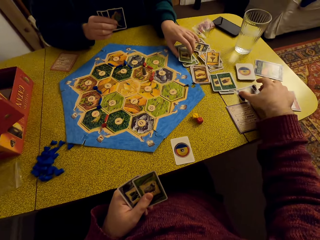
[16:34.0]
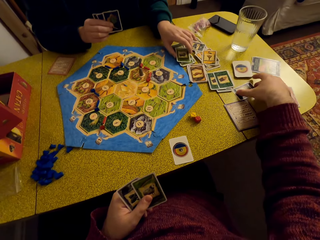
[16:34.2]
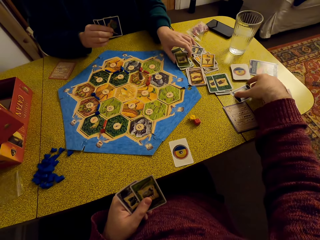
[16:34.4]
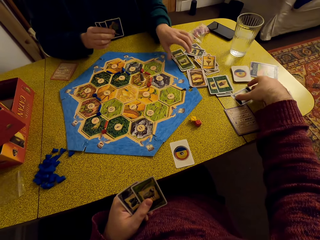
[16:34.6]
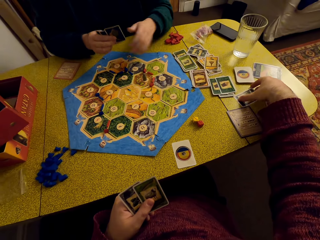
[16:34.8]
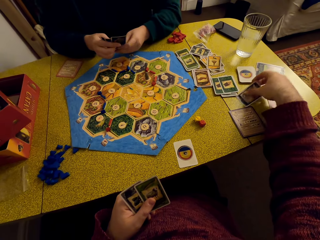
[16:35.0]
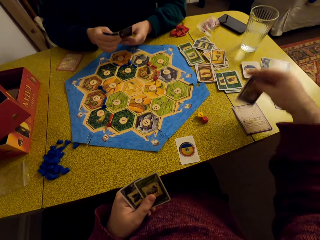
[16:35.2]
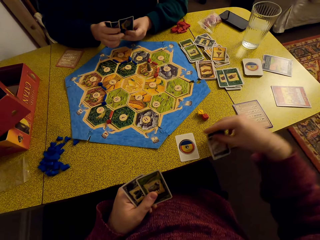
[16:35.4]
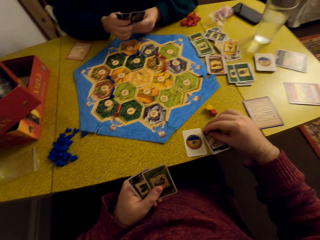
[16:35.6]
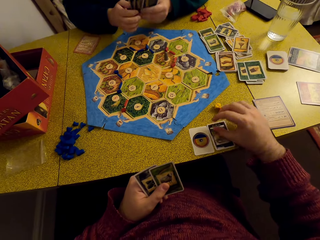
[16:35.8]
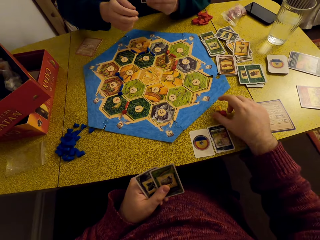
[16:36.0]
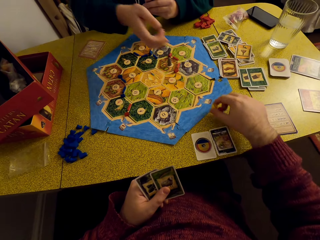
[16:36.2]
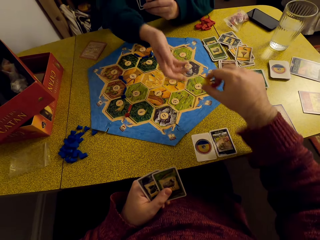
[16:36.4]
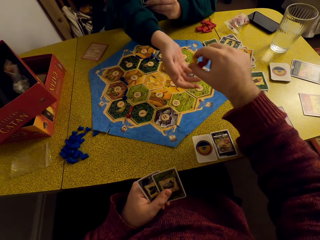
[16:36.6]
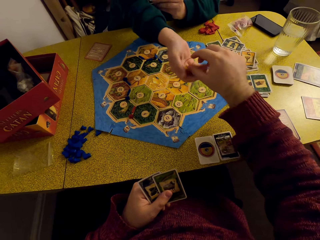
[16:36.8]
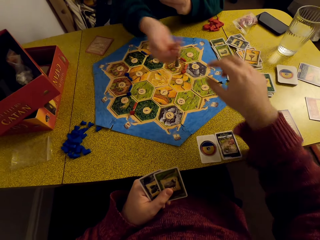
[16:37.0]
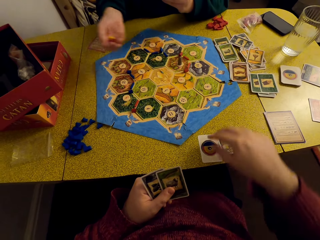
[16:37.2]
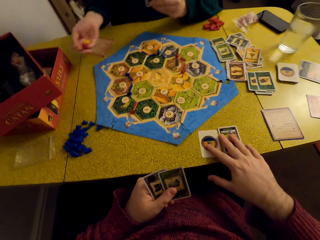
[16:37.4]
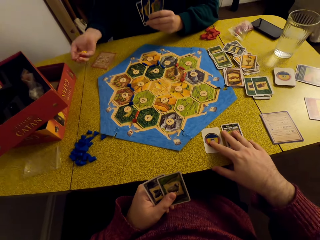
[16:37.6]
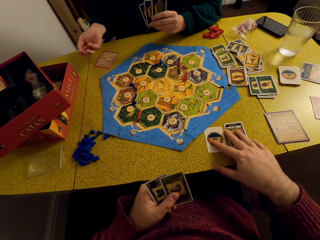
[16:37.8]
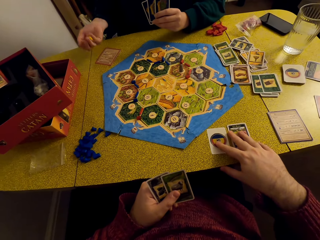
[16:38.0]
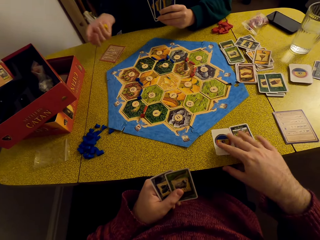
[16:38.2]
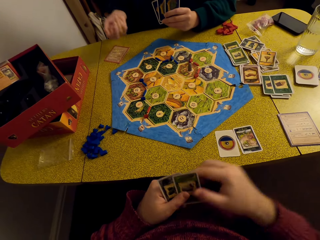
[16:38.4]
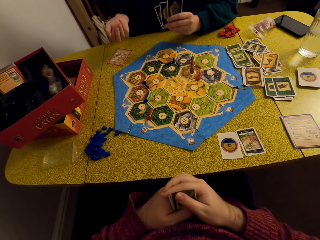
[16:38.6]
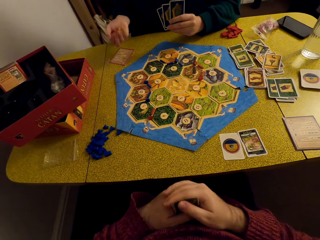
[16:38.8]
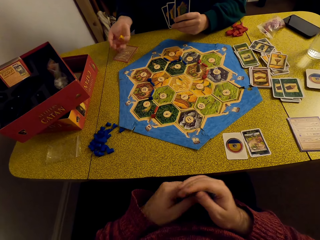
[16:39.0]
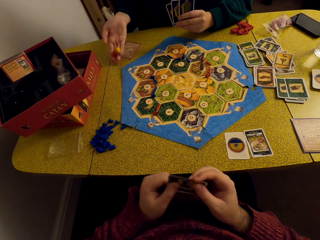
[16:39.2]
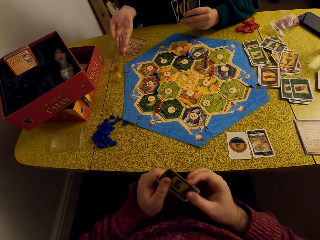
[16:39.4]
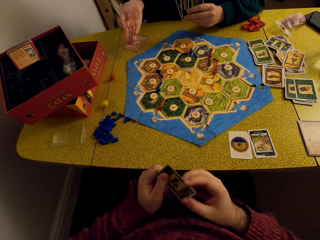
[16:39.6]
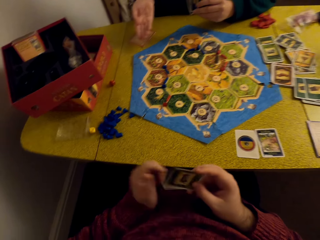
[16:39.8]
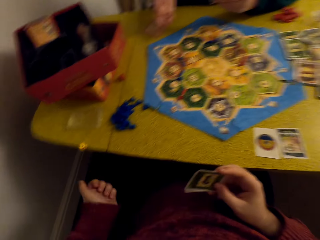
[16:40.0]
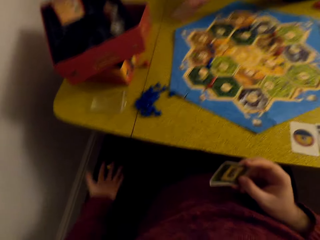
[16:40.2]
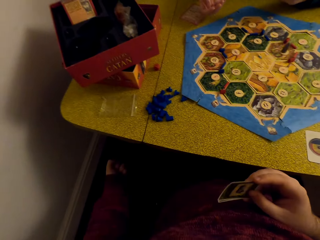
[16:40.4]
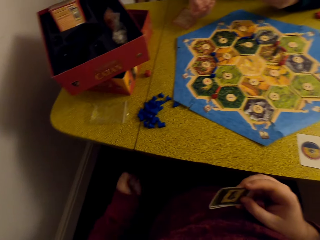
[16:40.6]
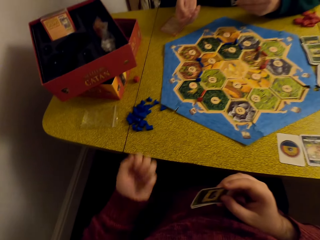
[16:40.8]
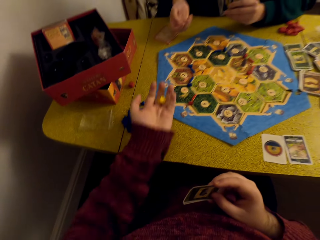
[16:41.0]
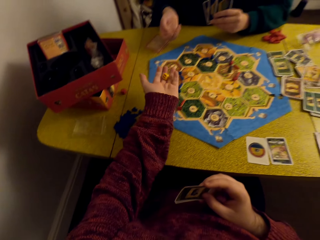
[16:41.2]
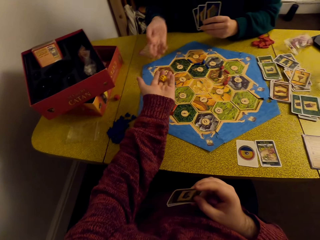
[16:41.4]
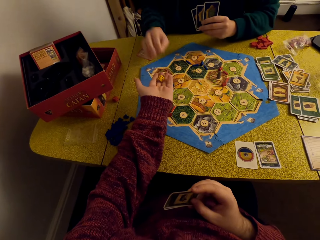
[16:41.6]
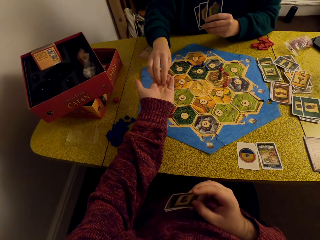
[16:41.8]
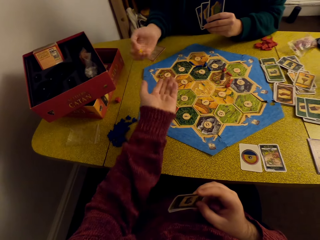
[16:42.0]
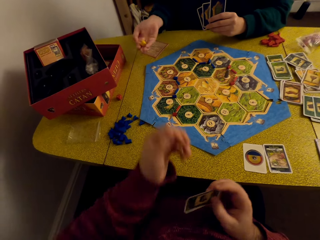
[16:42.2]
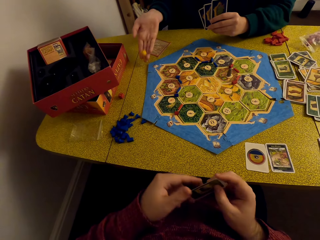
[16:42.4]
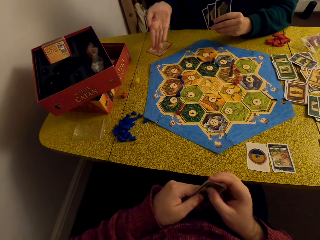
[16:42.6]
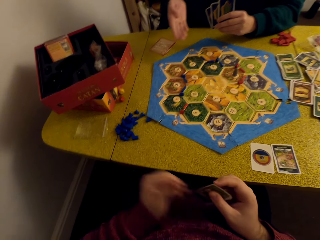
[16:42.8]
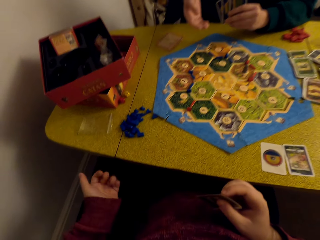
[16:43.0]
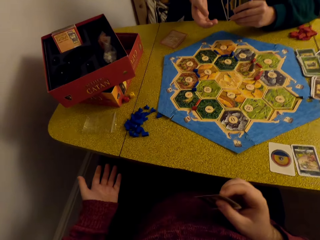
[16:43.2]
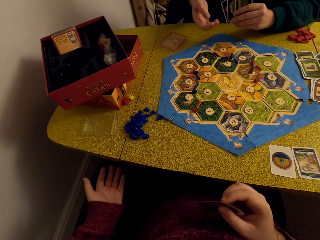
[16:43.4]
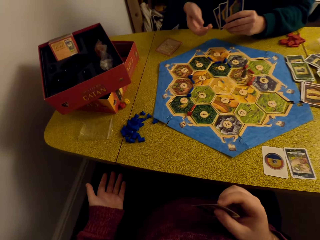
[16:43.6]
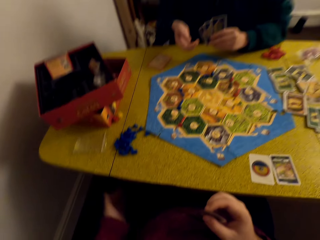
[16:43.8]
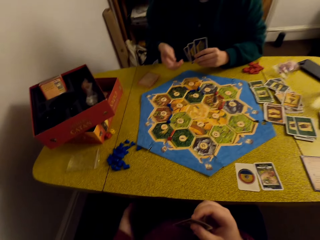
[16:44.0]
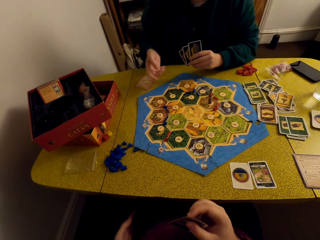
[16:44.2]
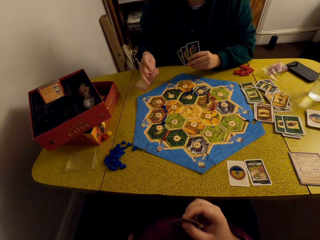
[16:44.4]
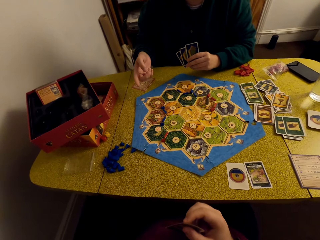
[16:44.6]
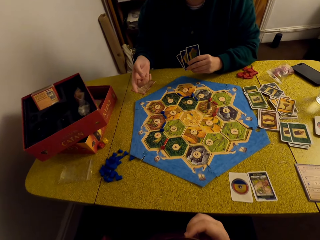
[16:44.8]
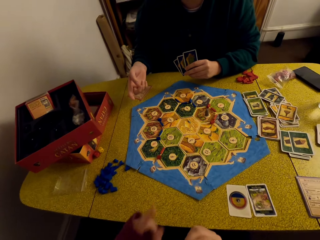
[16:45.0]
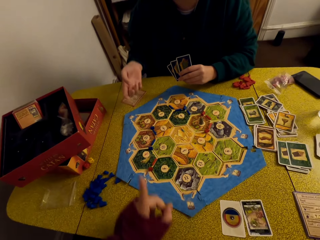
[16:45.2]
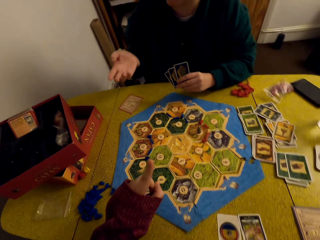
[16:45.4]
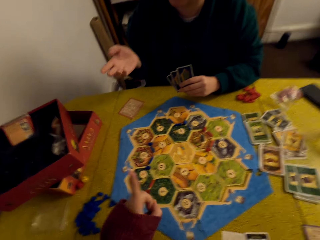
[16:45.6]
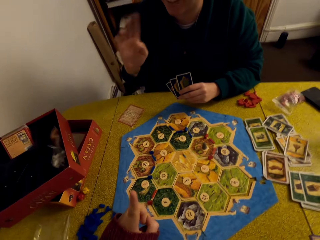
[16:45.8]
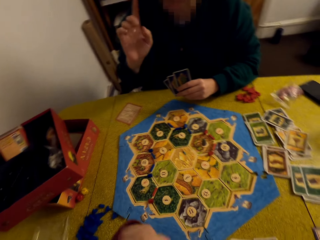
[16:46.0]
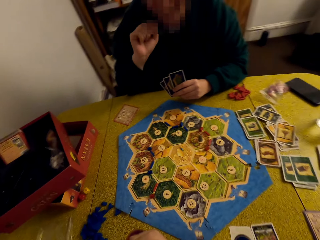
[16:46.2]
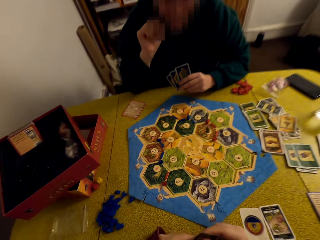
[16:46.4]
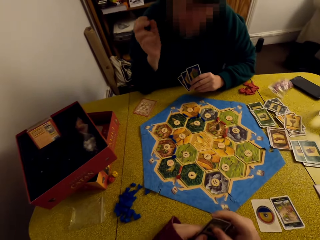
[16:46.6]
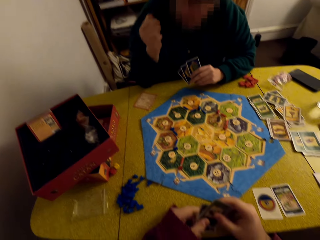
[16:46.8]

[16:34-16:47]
The camera wearer moves the cards to the middle of the table. They pick up the dice and hand a woman the dice. The woman rolls the dice. The camera wearer pushes the cards towards the game board. The woman rolls the dice and drops the dice on the table. The camera wearer holds the dice and hands the woman the dice. The woman rolls the dice and drops the dice on the table. The woman talks to the camera wearer.

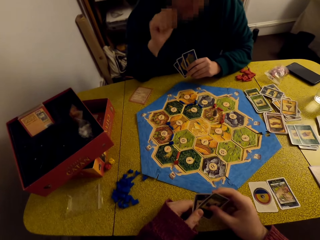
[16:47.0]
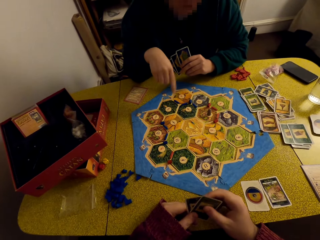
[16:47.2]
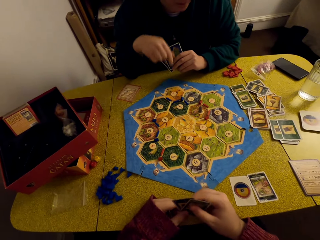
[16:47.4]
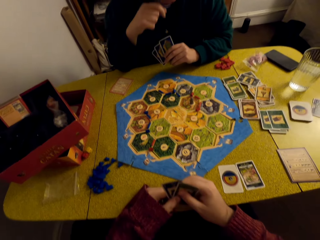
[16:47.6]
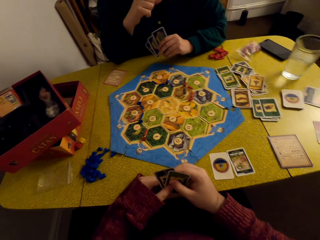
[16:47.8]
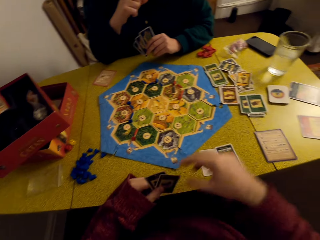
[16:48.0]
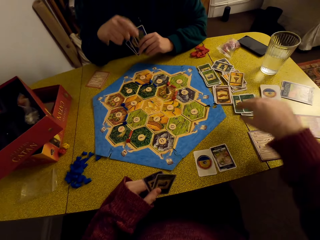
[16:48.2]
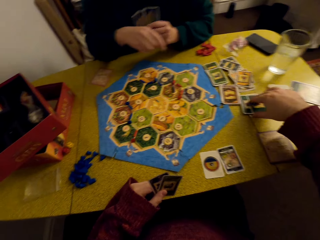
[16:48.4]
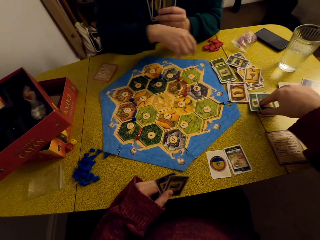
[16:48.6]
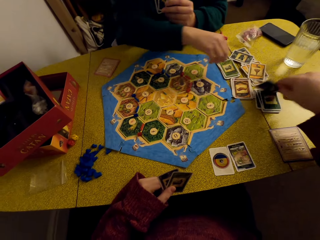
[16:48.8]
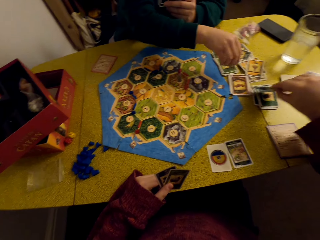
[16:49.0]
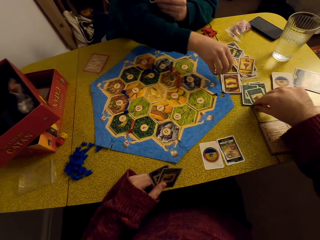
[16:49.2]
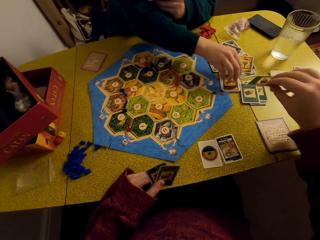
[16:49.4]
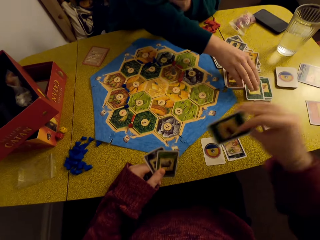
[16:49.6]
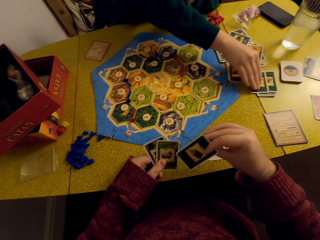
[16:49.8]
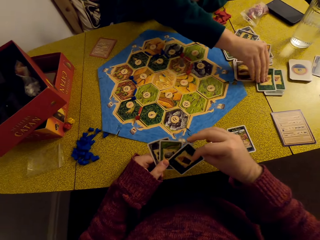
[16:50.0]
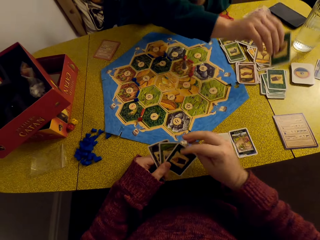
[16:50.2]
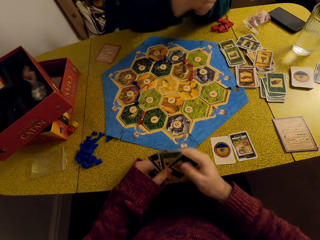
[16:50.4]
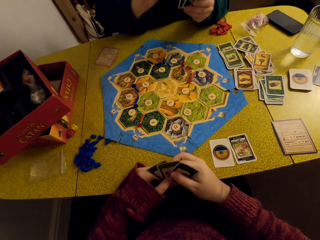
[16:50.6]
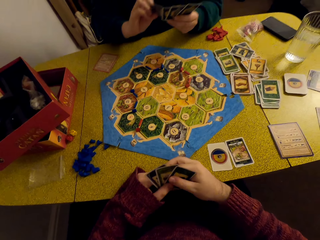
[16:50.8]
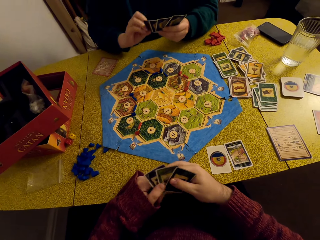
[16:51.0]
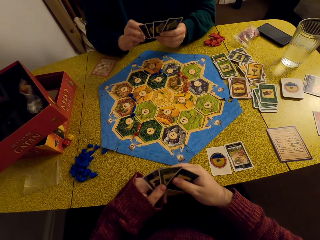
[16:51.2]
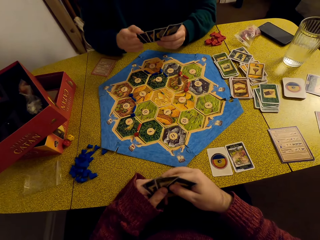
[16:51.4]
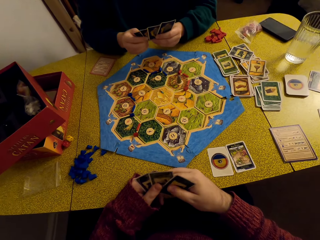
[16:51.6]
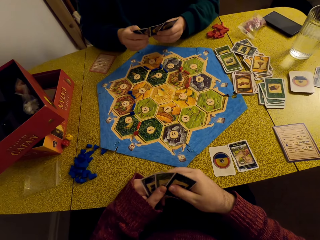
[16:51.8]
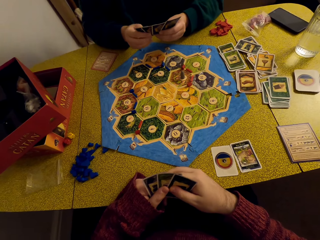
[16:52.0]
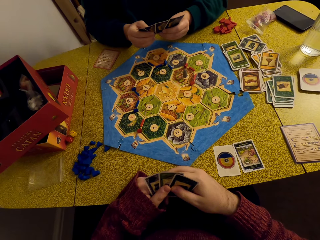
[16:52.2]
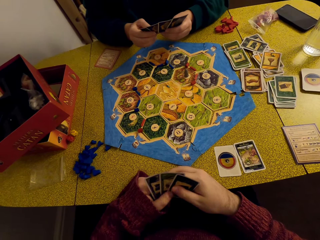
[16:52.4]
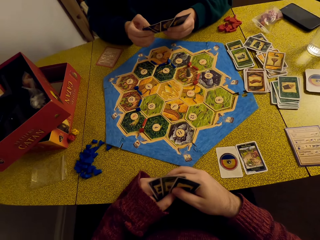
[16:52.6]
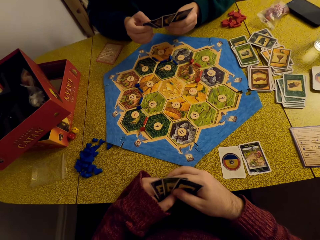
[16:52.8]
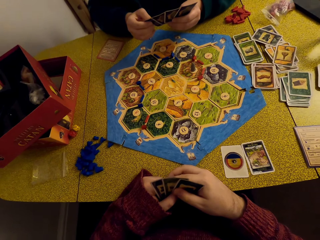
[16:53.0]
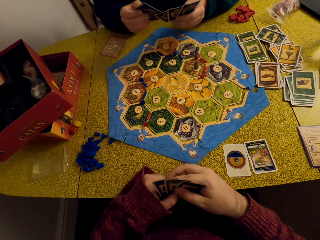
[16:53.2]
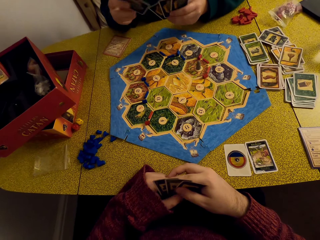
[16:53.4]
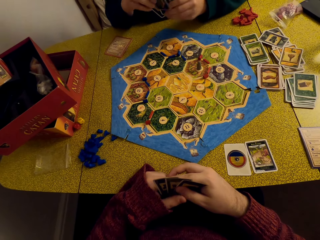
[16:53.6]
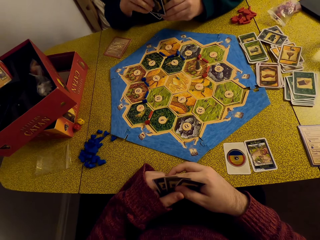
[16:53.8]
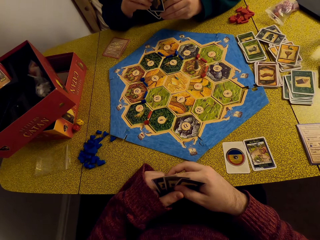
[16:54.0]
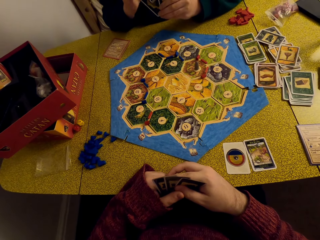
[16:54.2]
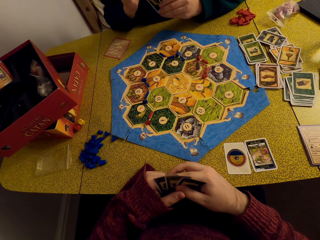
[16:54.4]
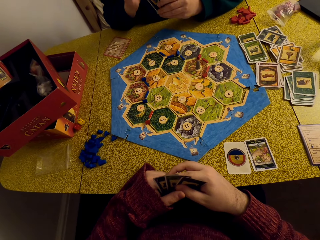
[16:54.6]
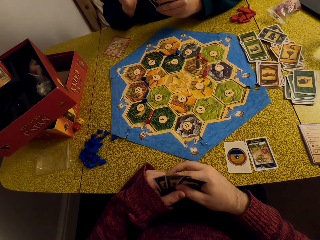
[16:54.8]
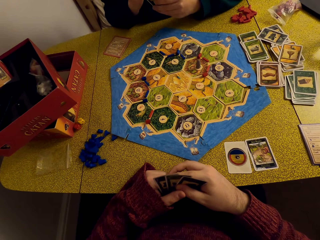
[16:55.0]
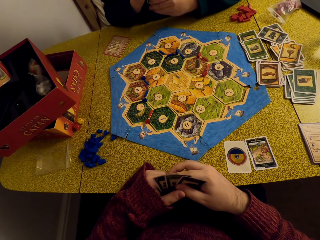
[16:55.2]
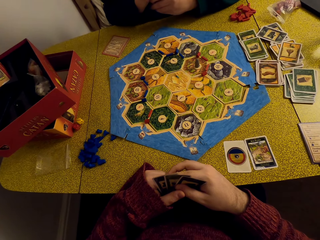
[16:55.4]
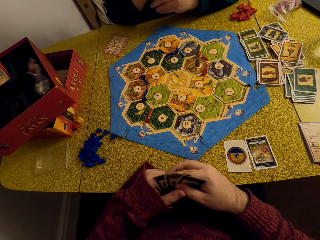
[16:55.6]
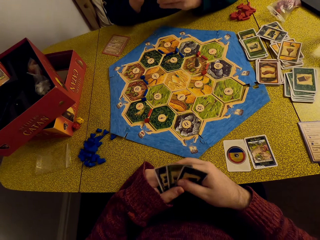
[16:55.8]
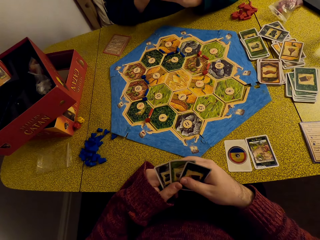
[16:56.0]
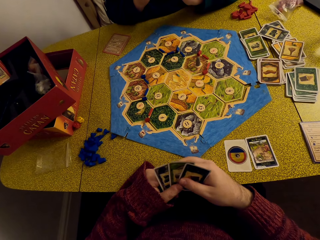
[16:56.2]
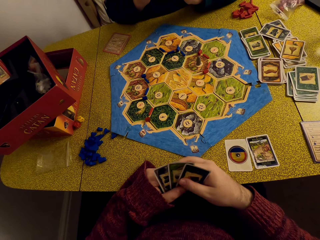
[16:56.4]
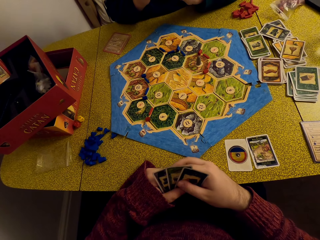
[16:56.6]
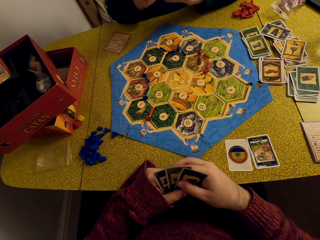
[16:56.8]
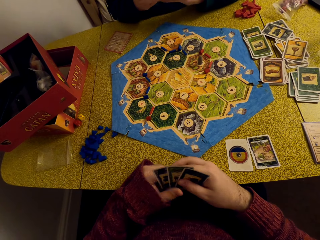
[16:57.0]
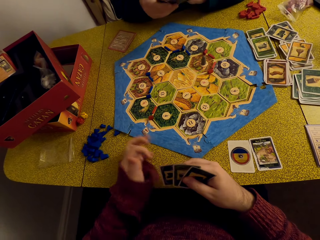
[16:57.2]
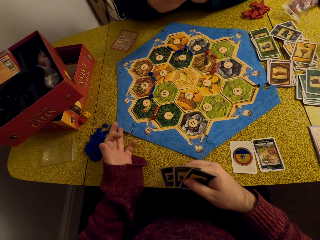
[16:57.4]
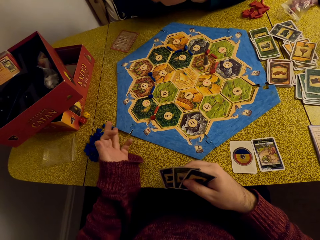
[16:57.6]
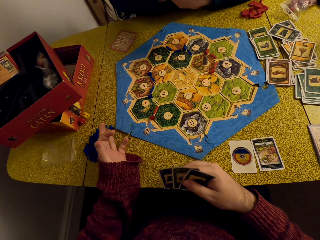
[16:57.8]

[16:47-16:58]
The camera wearer picks up the card. He places the card in his deck. A woman picks up the card. The camera wearer stares at the game board.
